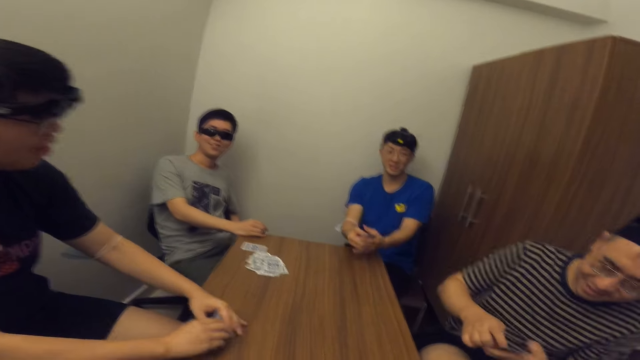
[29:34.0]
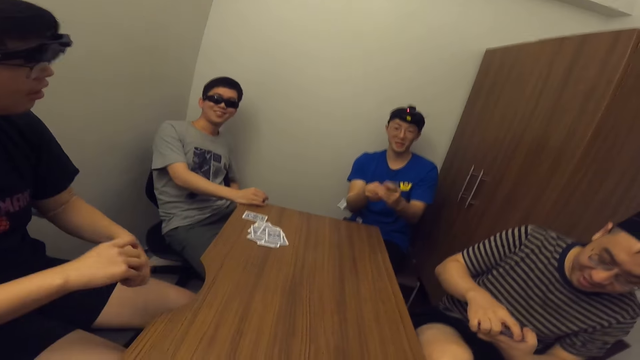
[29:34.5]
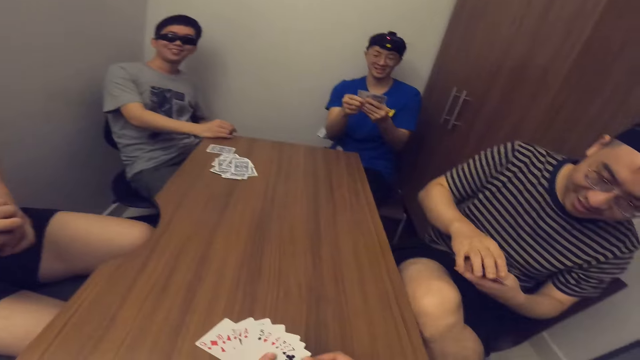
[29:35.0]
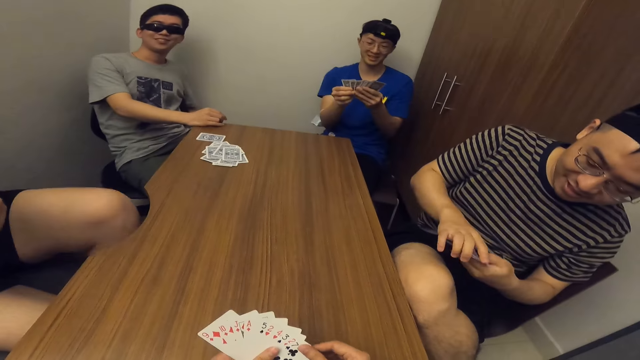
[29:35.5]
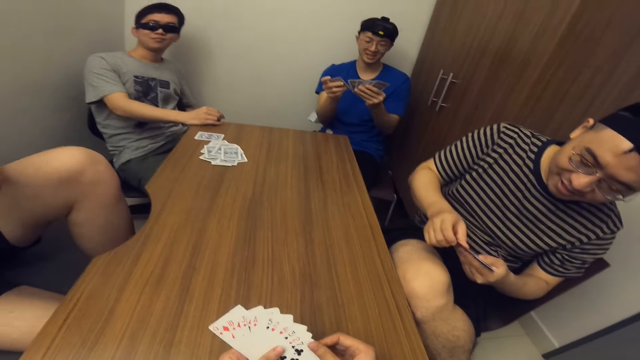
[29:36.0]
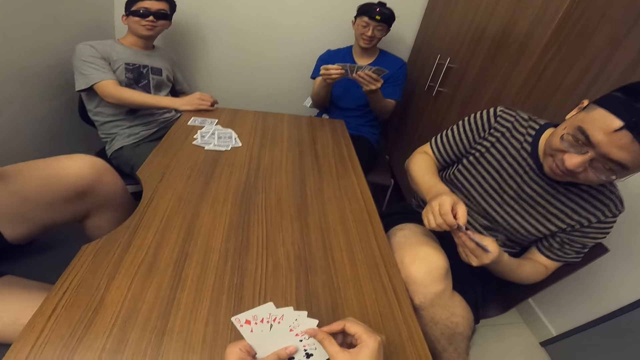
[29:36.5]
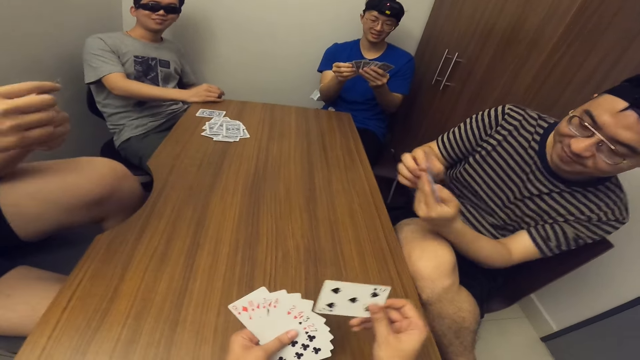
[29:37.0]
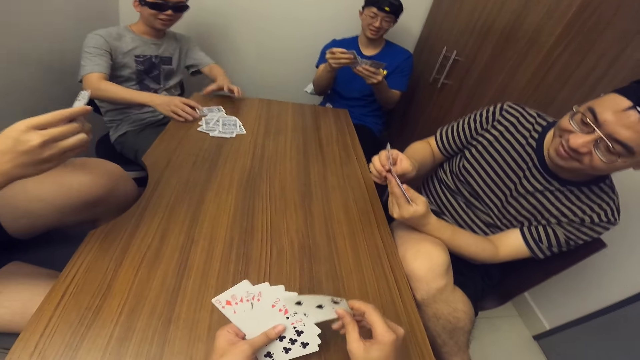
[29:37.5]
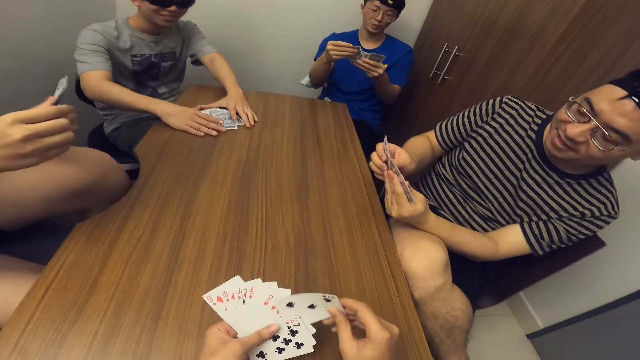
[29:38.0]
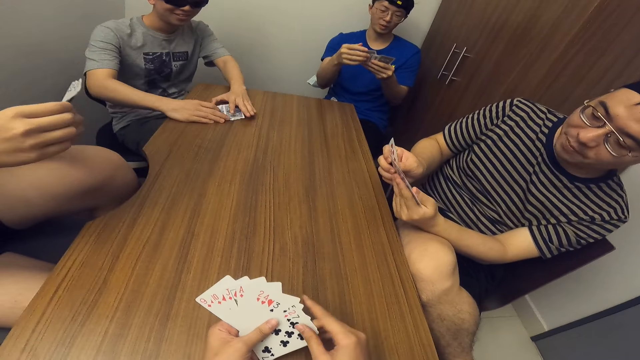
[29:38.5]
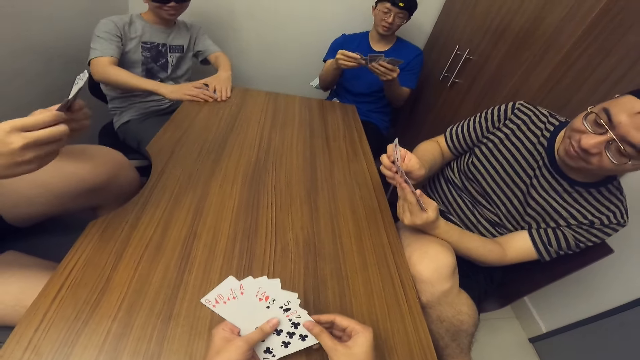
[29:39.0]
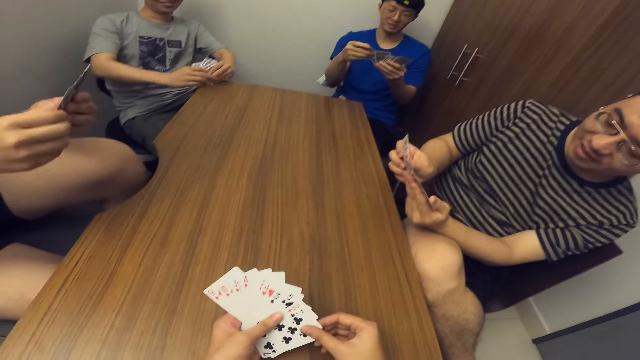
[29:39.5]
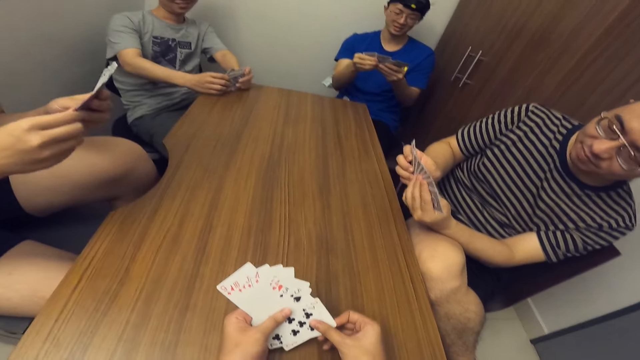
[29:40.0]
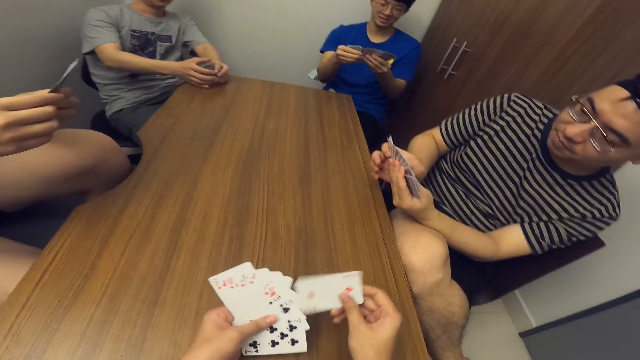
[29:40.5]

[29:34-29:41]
A man drops his right hand on the table. Another man stares at the card. The camera wearer looks around. The second man arranges cards with both hands. A person looks at the cards. Another person spreads the cards and looks at the cards. The camera wearer spreads the cards. The second person arranges the cards. The second man spreads the card. A third person picks up the cards. The second man drags the card on the table with both hands. The first person spreads the cards.
